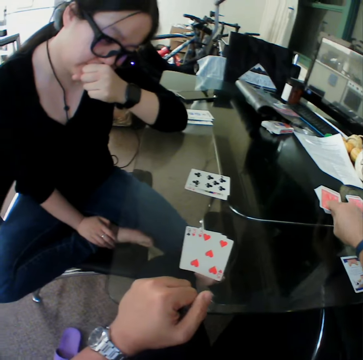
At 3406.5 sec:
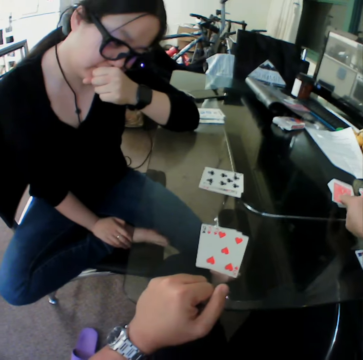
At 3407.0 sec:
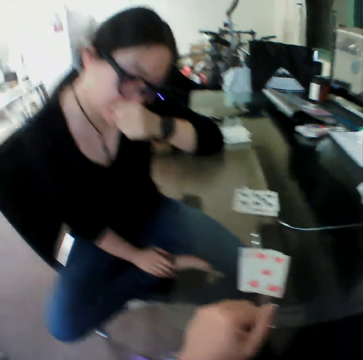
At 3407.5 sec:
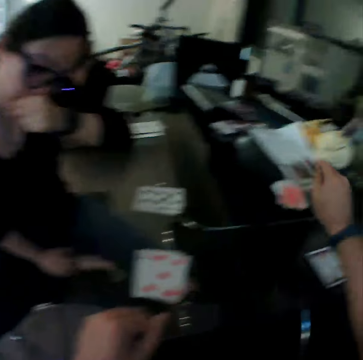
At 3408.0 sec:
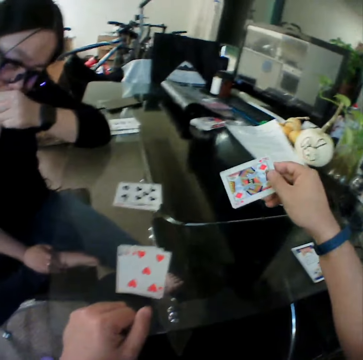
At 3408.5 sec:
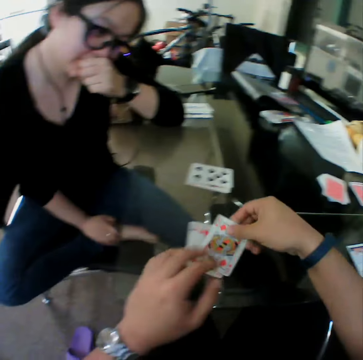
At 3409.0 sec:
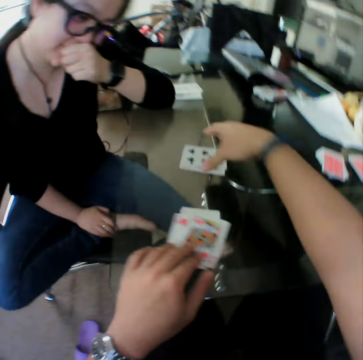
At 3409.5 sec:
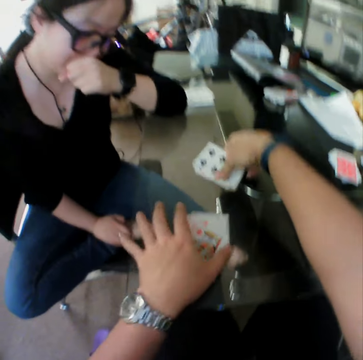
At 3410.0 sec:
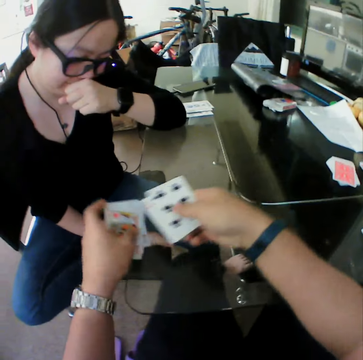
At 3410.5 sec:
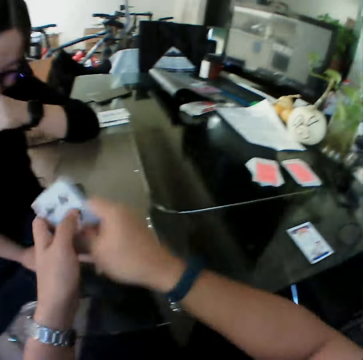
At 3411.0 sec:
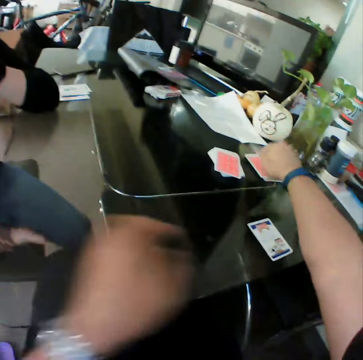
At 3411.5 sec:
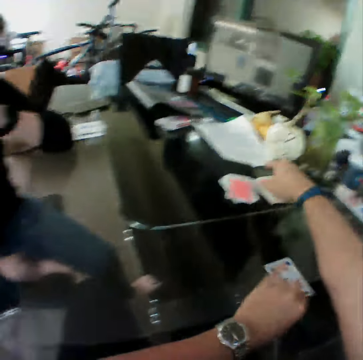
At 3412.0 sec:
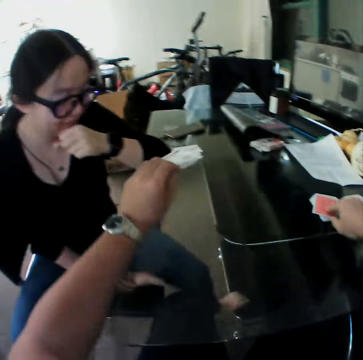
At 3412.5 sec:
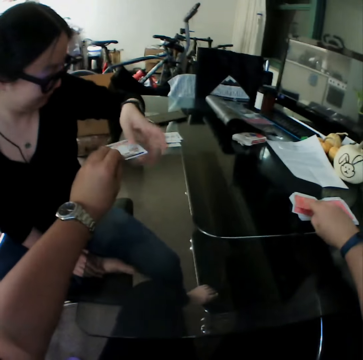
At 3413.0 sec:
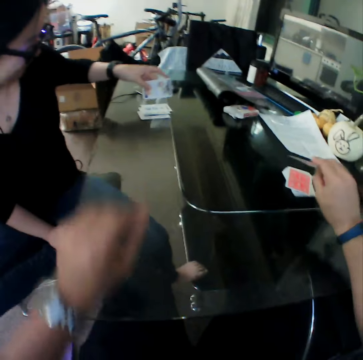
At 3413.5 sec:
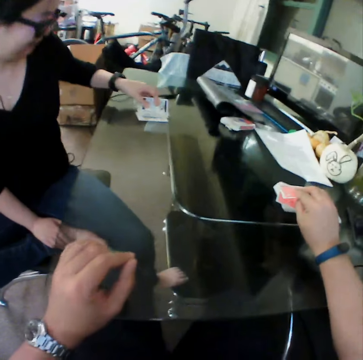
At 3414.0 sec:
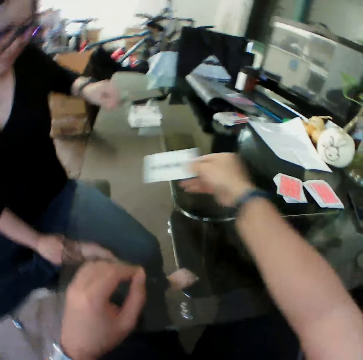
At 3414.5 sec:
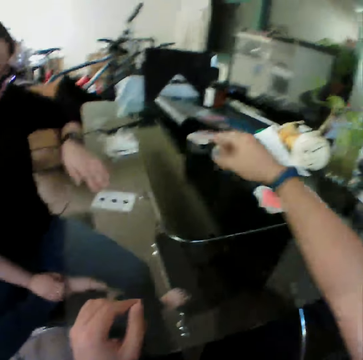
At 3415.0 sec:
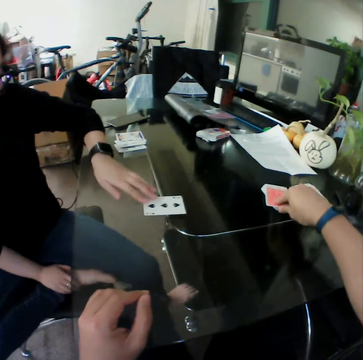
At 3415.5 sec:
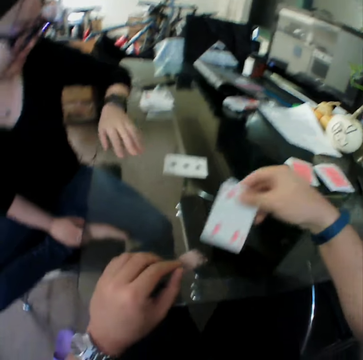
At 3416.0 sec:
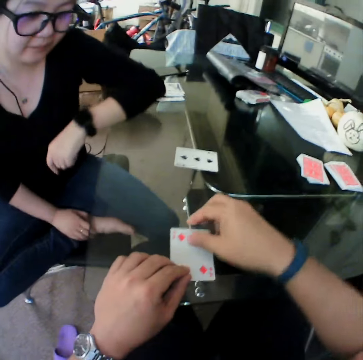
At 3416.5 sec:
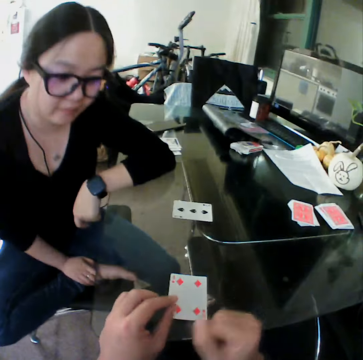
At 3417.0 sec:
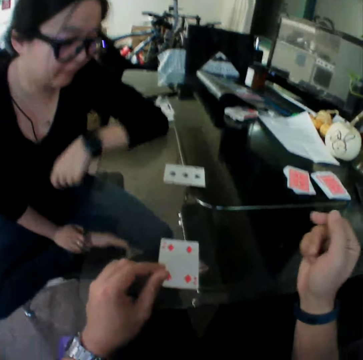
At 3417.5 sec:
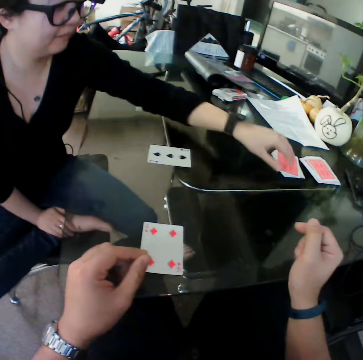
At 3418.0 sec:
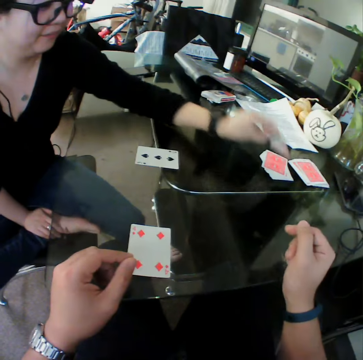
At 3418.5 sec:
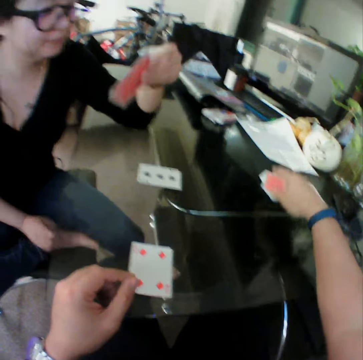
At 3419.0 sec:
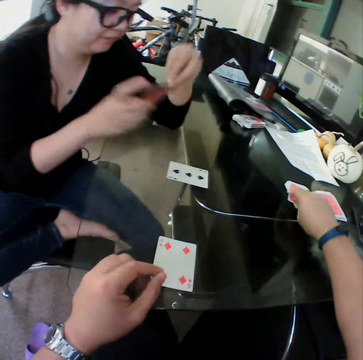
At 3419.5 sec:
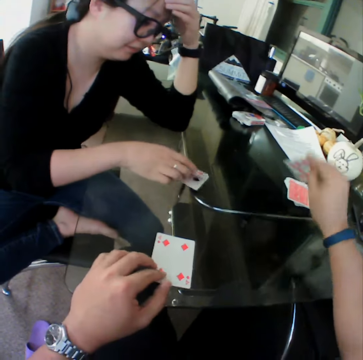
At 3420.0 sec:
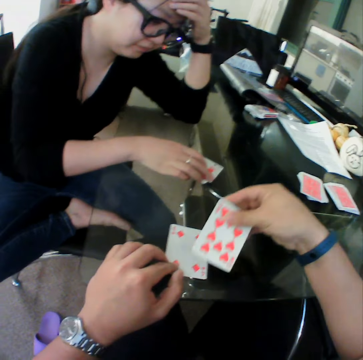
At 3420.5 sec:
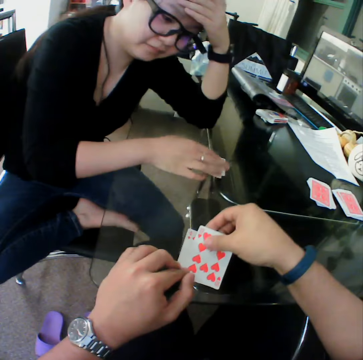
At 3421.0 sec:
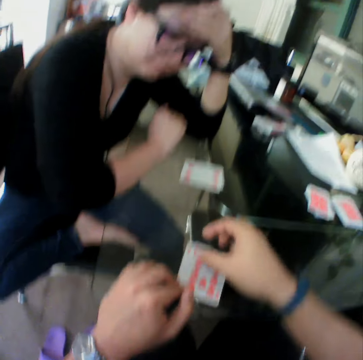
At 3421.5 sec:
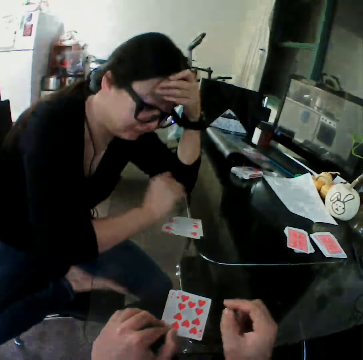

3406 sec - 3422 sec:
The camera wearer drops the card on the table. He picks up the cards from the table with his right hand. He picks up the cards from the table with his left hand. He holds the cards with both hands. He drops the cards on the table. He picks up a card from the table with his left hand. He picks up a card from the table with his right hand. He hands the card to the woman. The woman takes the card from the camera wearer. The woman drops the card on the table. The camera wearer picks up a card. He drops the card on the table. The woman pushes the card. The camera wearer picks up a card from the table. He drops the card on the table. The woman picks up a card from the table. The camera wearer picks up a card from the table. The woman moves the card to her right hand and drops the card on the table. The camera wearer drops the card on the table.

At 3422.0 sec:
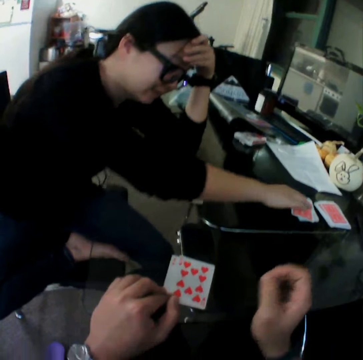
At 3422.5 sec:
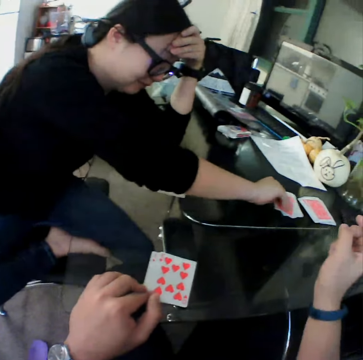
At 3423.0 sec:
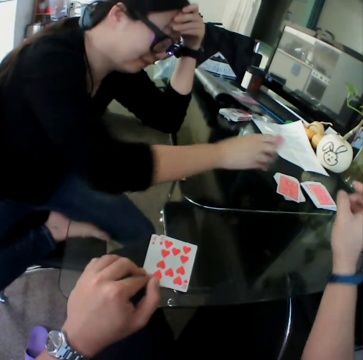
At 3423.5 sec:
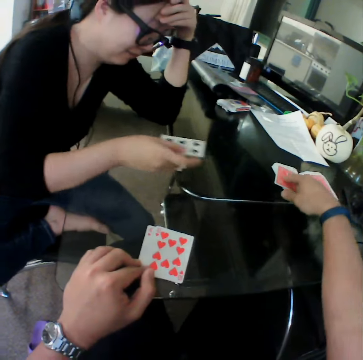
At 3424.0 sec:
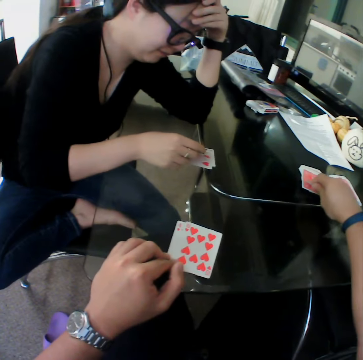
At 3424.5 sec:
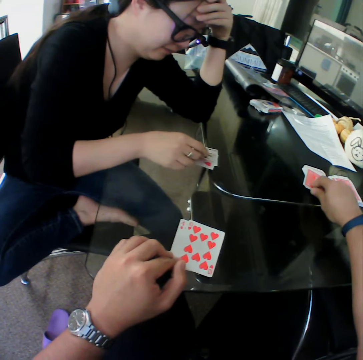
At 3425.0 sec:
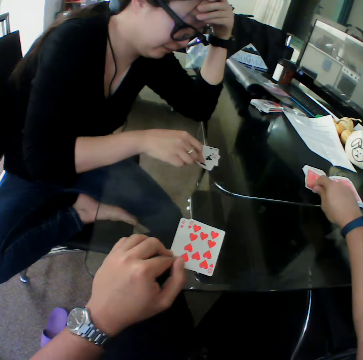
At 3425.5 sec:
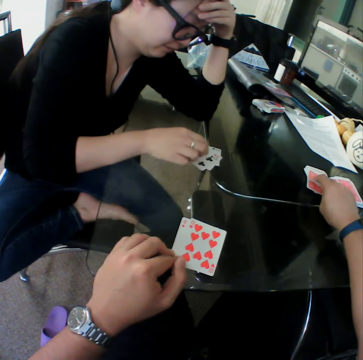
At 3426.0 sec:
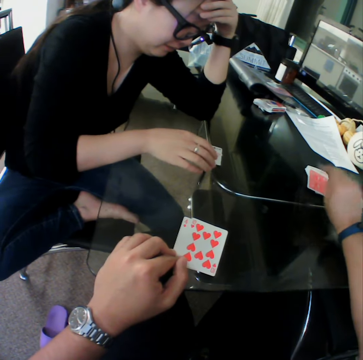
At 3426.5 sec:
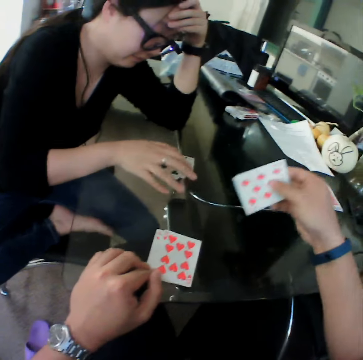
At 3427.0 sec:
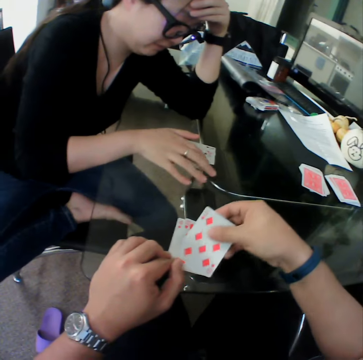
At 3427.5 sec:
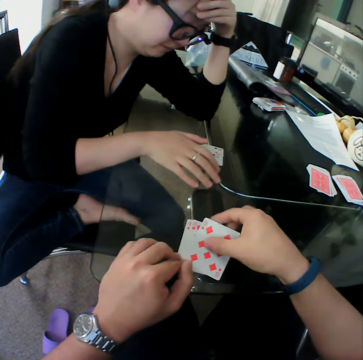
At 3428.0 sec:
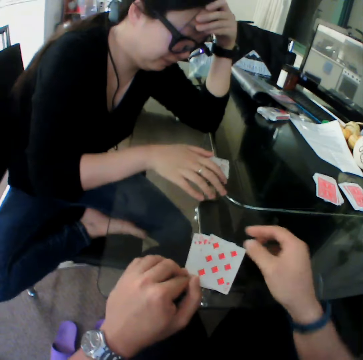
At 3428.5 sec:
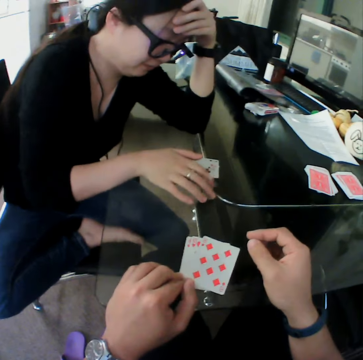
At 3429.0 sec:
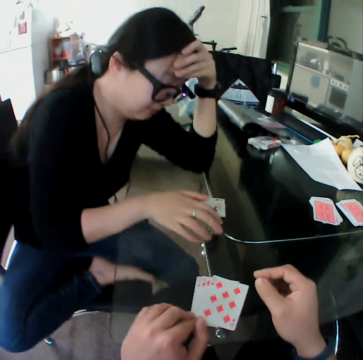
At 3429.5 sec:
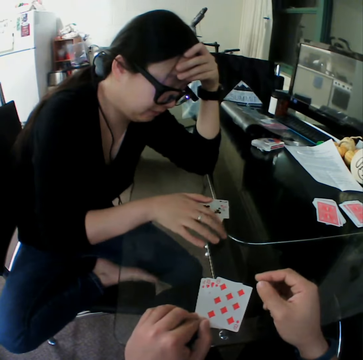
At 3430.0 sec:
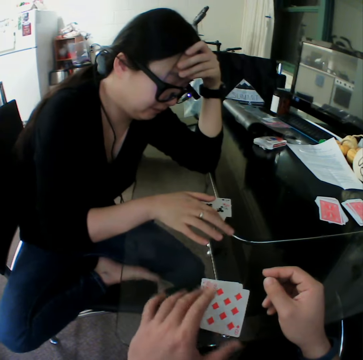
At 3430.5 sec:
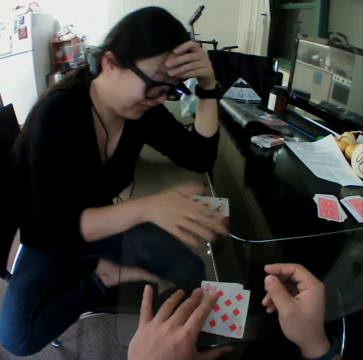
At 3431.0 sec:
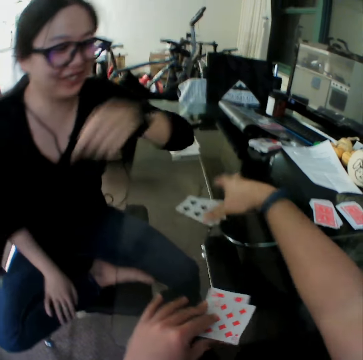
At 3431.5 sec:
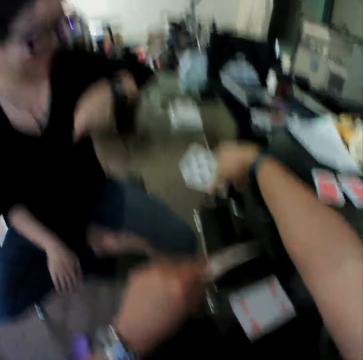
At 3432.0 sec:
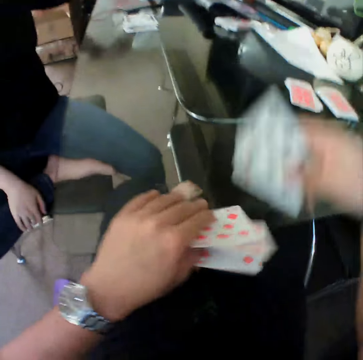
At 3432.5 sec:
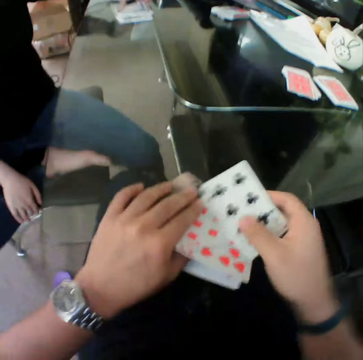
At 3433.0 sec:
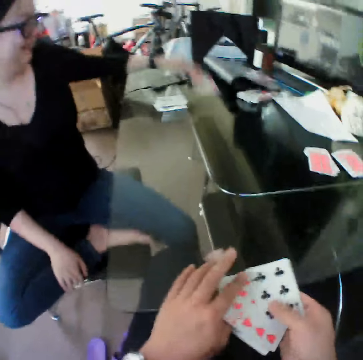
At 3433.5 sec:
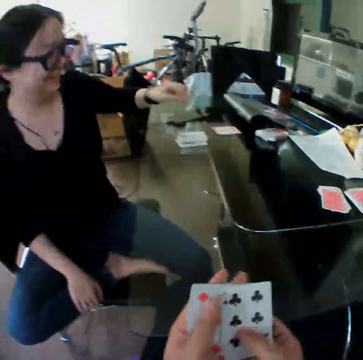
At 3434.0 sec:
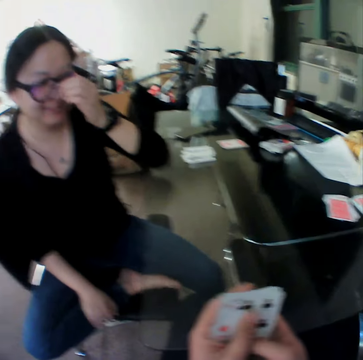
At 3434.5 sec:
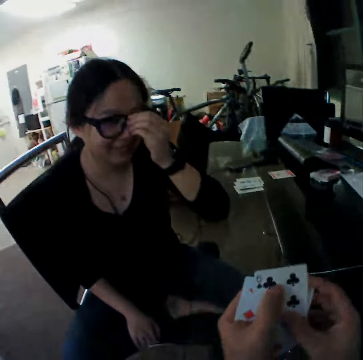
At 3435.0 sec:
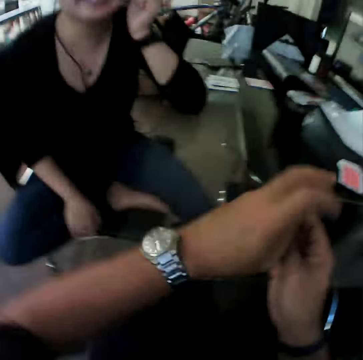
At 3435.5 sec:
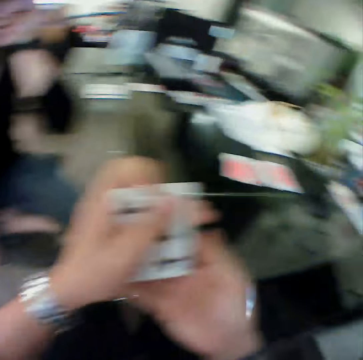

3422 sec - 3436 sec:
The woman picks up a card from the table and drops the card on the table. The camera wearer picks up a card from the table. The woman taps the table with her fingers. The camera wearer drops the card on the table. He picks up the cards from the table with his right hand. He picks up the cards from the table with his left hand. He holds the cards with both hands.

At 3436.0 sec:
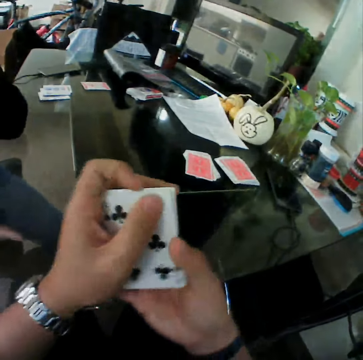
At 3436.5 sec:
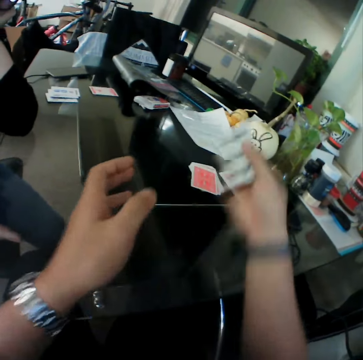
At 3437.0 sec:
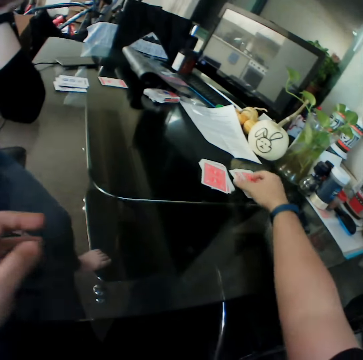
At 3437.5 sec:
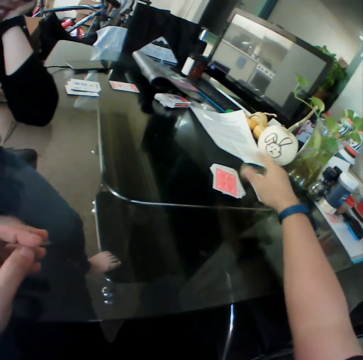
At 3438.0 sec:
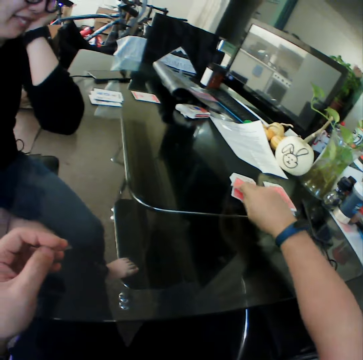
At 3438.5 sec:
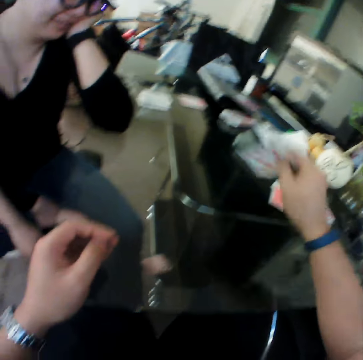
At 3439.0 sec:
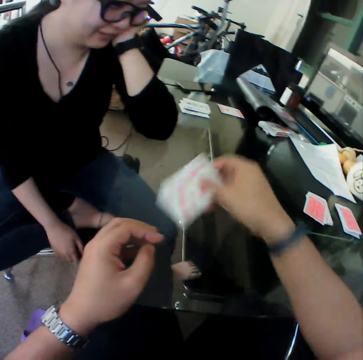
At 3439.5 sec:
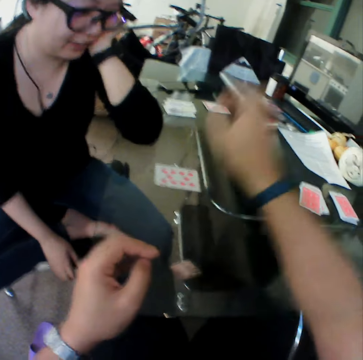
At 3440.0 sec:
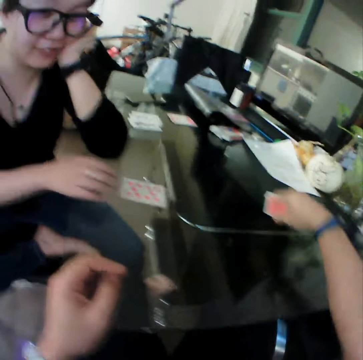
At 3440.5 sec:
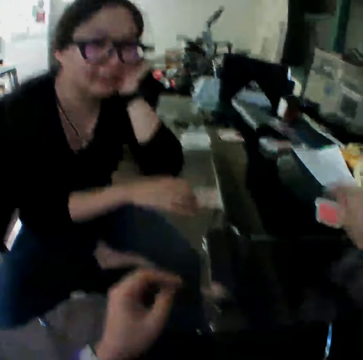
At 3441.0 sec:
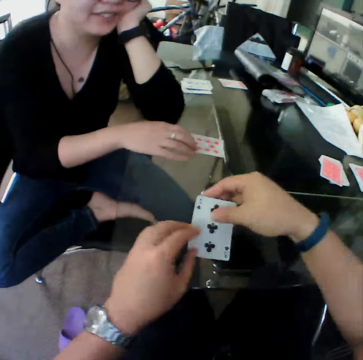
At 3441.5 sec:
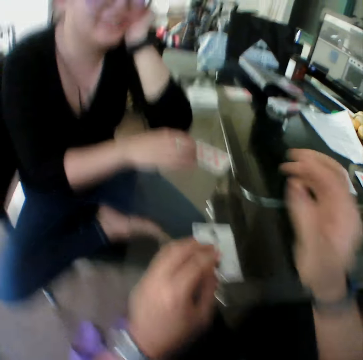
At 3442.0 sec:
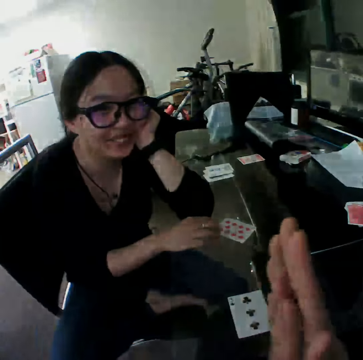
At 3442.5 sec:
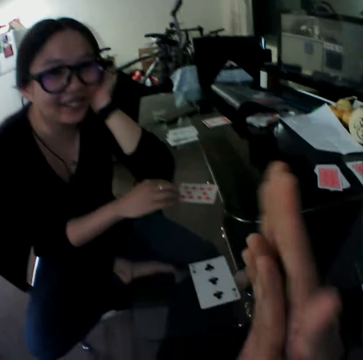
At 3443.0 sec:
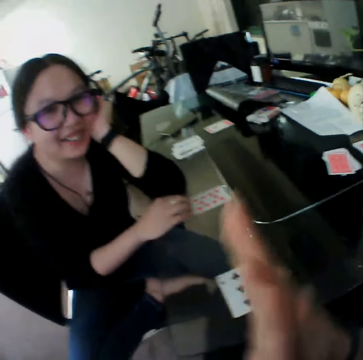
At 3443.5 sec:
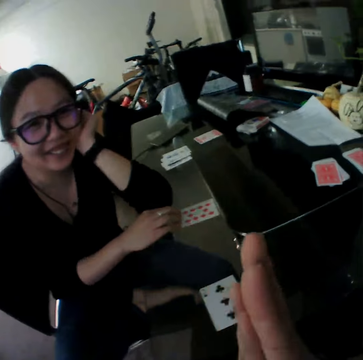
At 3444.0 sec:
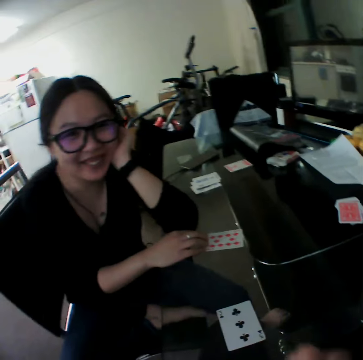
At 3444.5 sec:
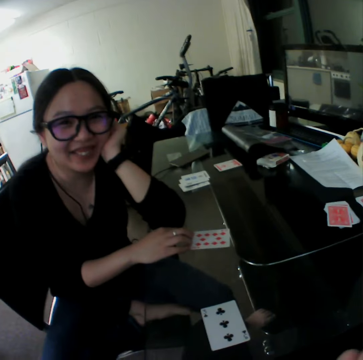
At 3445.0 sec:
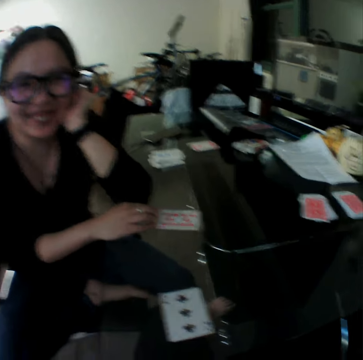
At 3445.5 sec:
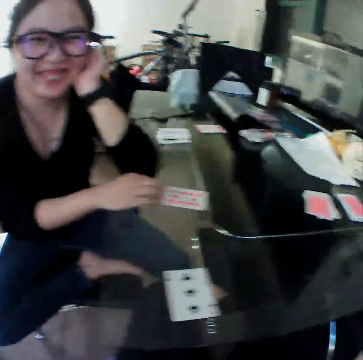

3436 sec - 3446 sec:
The camera wearer drops the cards on the table. He picks up a card from the table. He drops the card on the table. The woman touches the card on the table. The camera wearer picks up a card from the table. The woman pushes the card. The camera wearer drops the card on the table. He rubs his hands together.
